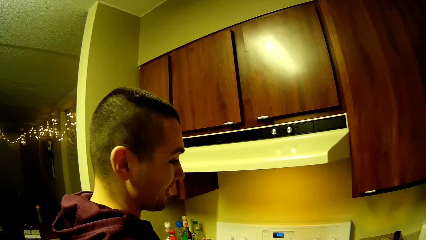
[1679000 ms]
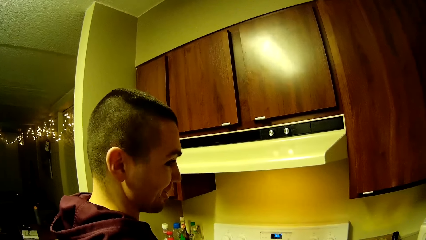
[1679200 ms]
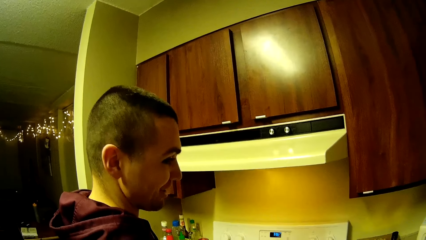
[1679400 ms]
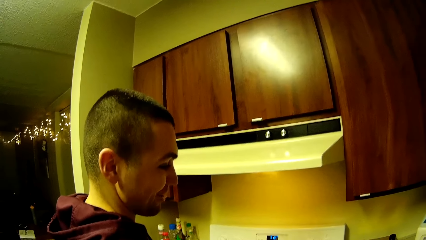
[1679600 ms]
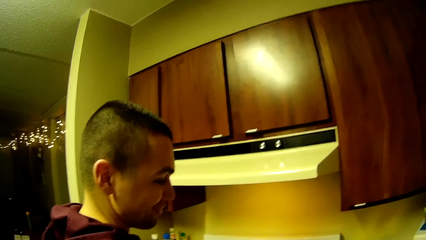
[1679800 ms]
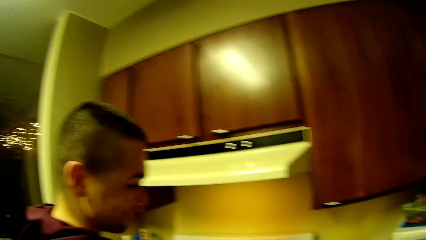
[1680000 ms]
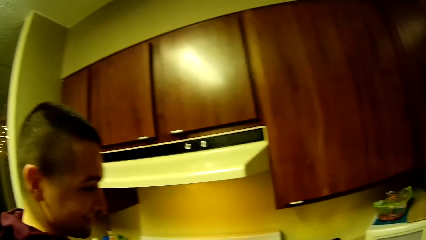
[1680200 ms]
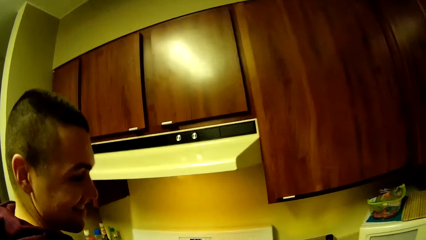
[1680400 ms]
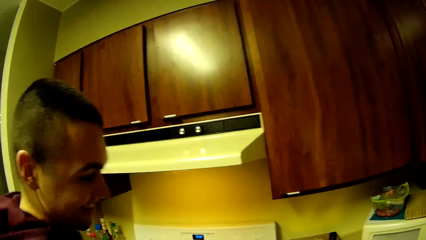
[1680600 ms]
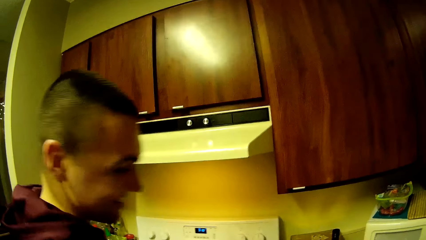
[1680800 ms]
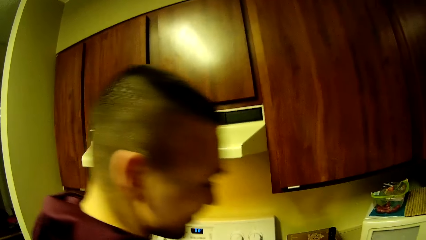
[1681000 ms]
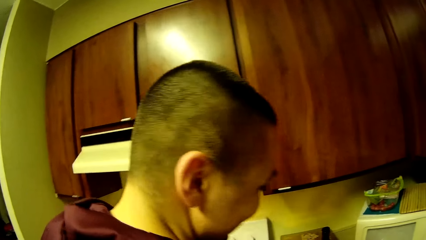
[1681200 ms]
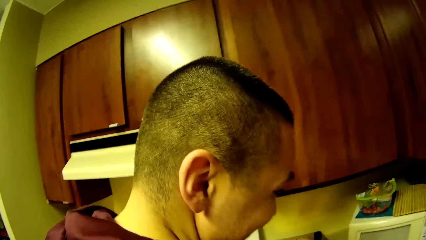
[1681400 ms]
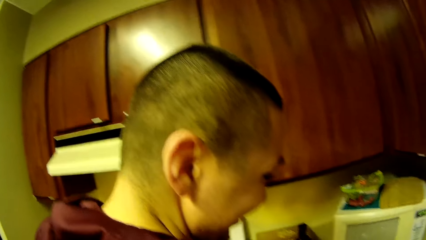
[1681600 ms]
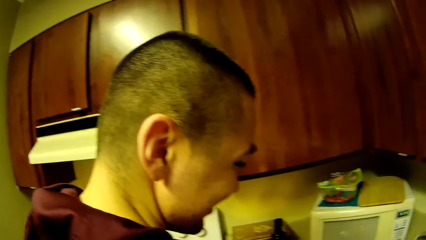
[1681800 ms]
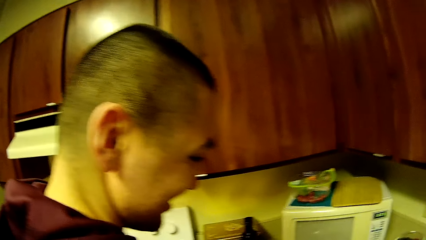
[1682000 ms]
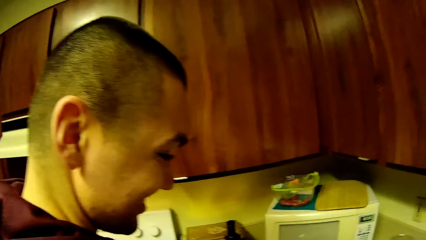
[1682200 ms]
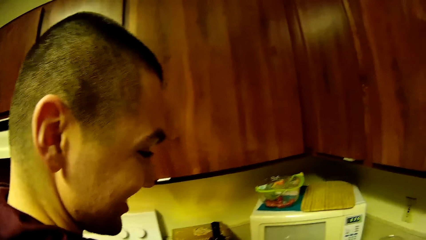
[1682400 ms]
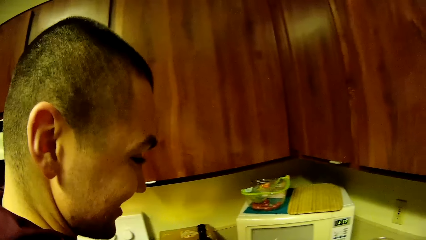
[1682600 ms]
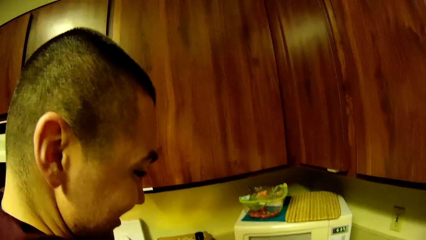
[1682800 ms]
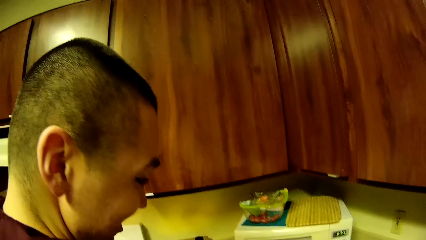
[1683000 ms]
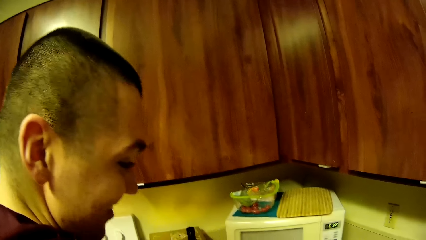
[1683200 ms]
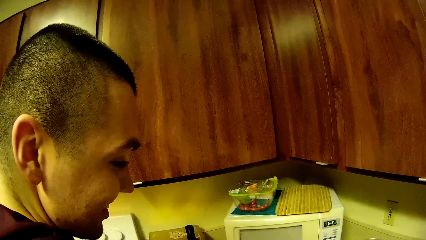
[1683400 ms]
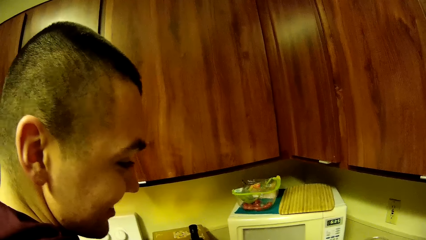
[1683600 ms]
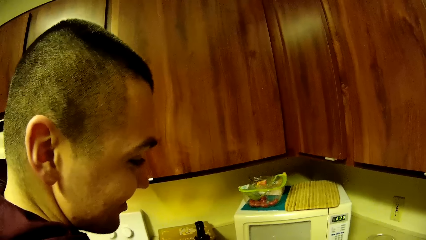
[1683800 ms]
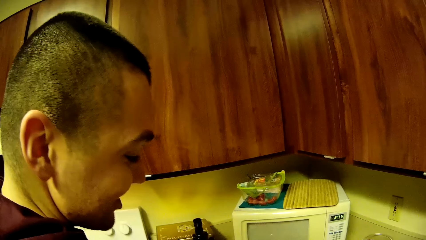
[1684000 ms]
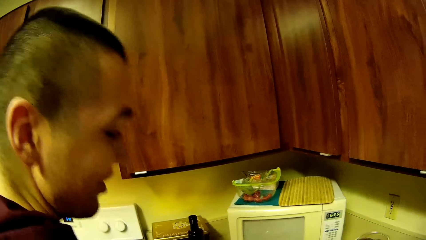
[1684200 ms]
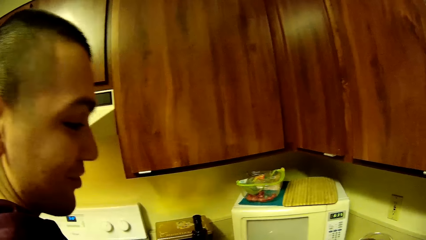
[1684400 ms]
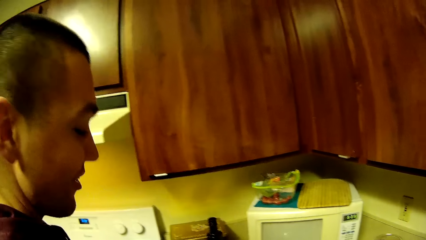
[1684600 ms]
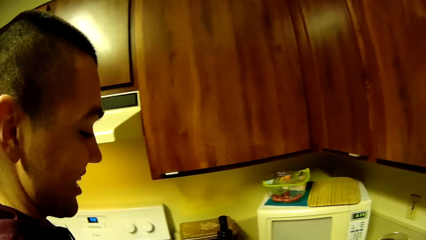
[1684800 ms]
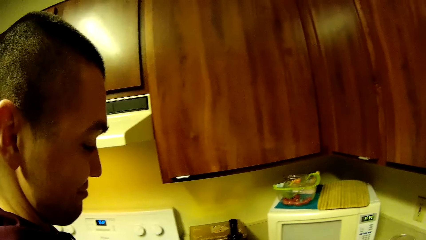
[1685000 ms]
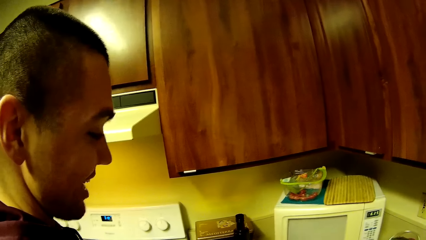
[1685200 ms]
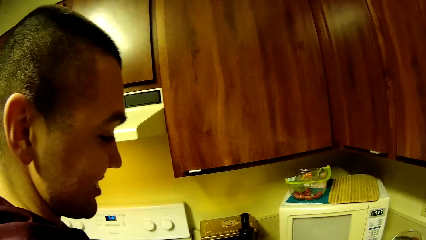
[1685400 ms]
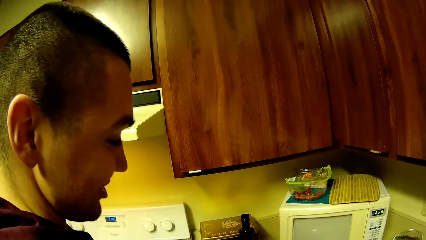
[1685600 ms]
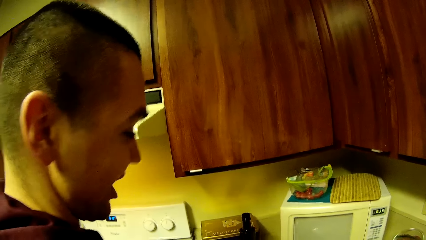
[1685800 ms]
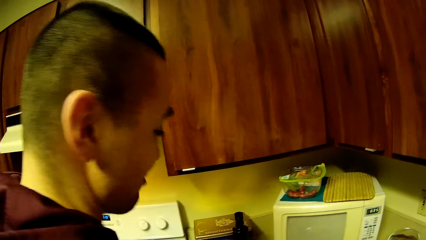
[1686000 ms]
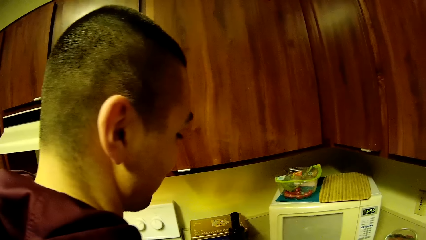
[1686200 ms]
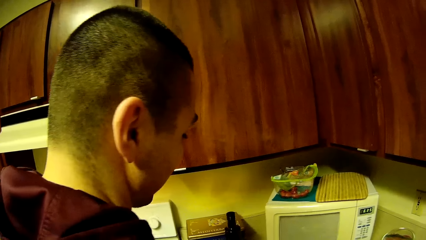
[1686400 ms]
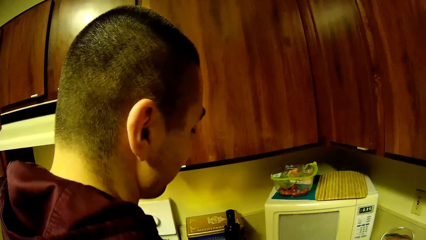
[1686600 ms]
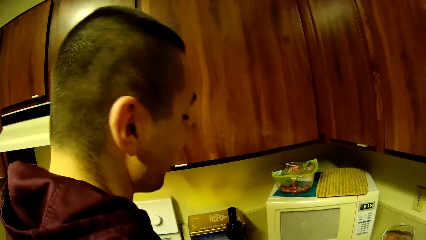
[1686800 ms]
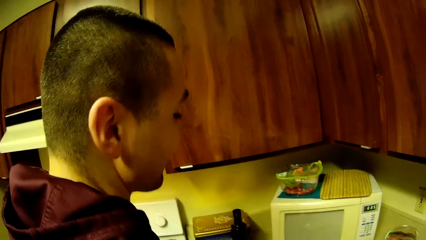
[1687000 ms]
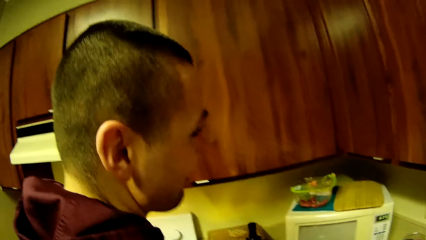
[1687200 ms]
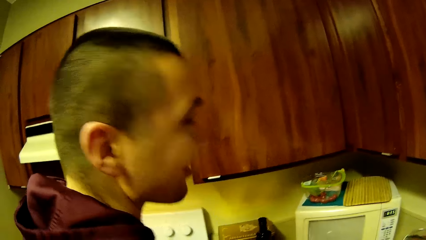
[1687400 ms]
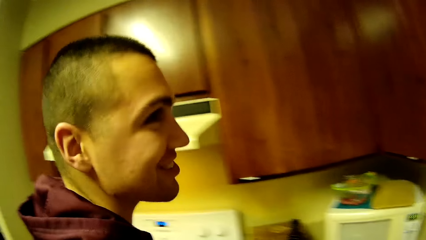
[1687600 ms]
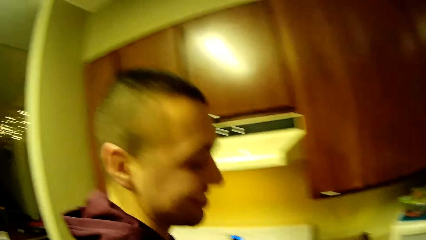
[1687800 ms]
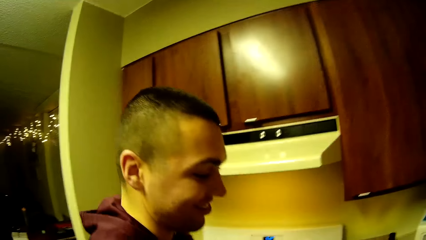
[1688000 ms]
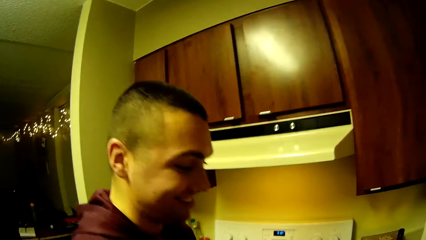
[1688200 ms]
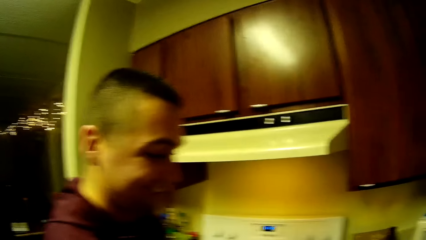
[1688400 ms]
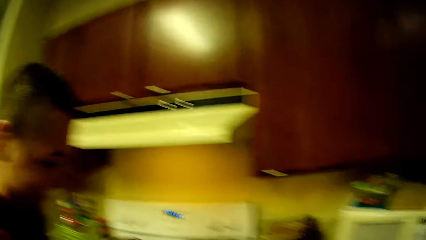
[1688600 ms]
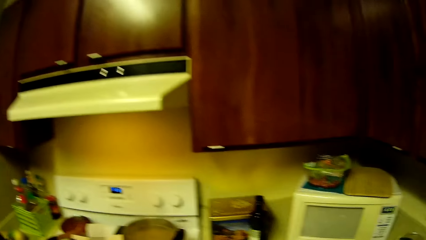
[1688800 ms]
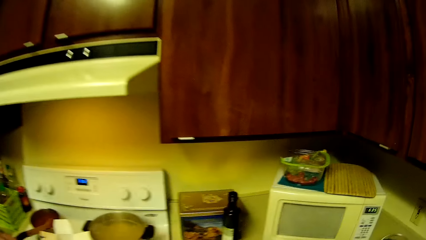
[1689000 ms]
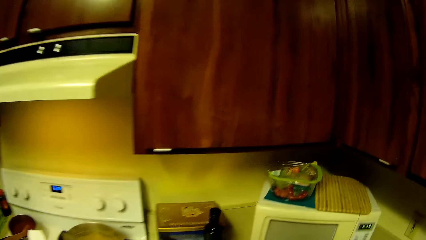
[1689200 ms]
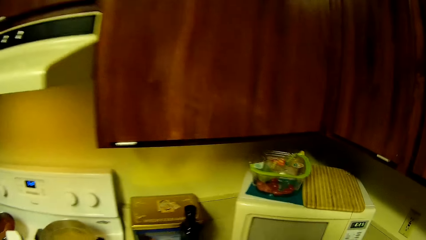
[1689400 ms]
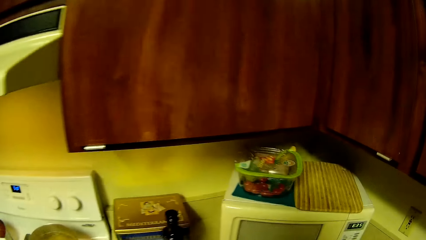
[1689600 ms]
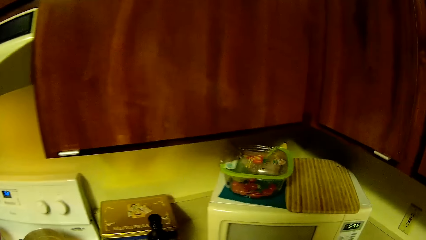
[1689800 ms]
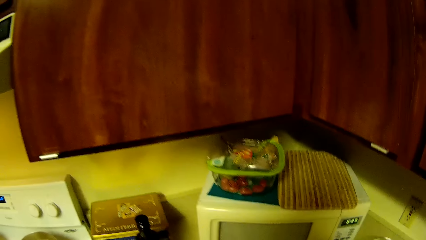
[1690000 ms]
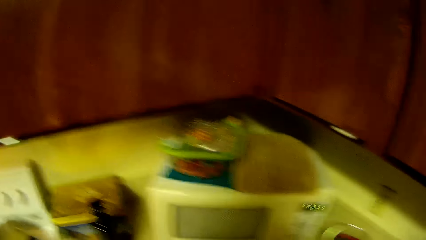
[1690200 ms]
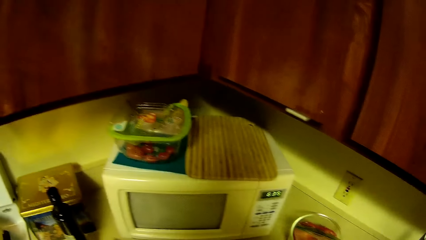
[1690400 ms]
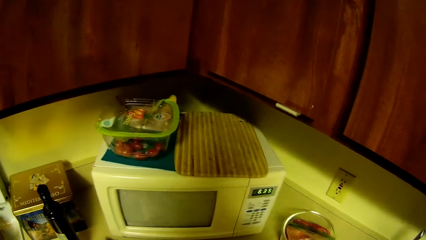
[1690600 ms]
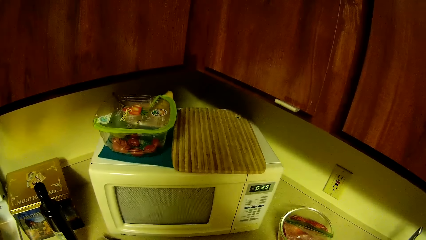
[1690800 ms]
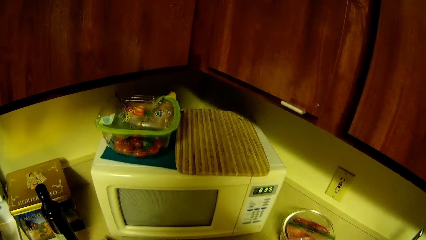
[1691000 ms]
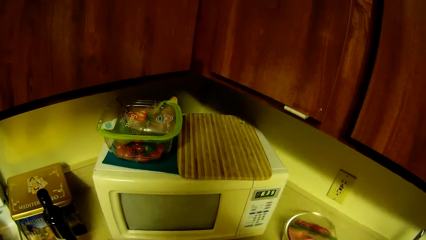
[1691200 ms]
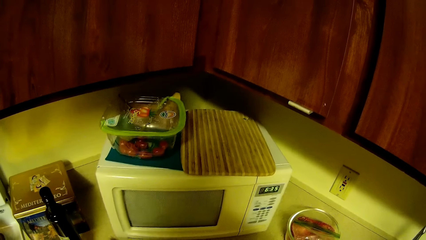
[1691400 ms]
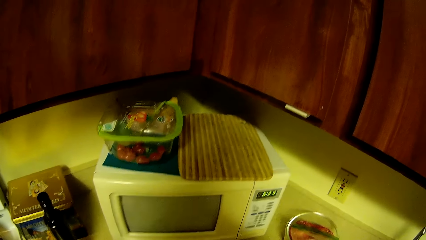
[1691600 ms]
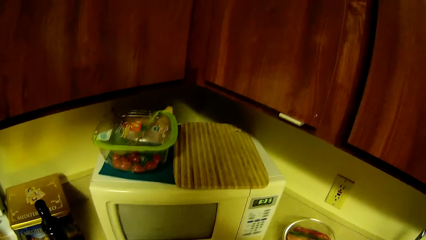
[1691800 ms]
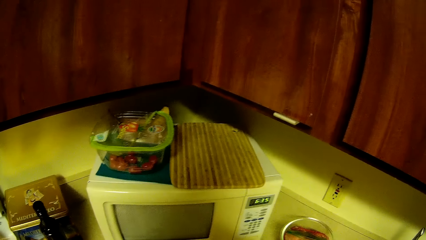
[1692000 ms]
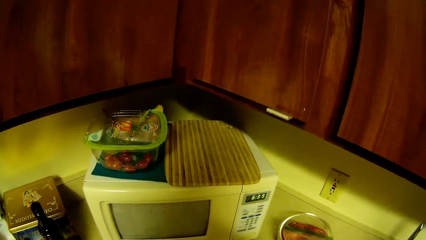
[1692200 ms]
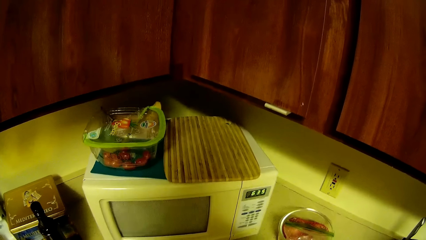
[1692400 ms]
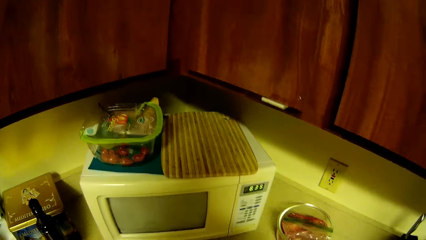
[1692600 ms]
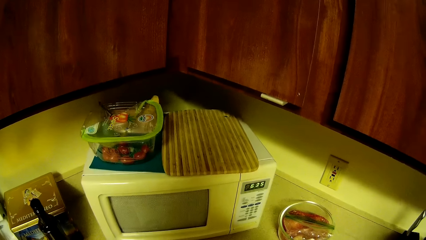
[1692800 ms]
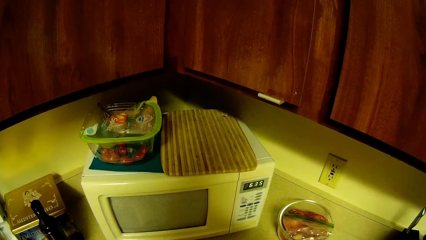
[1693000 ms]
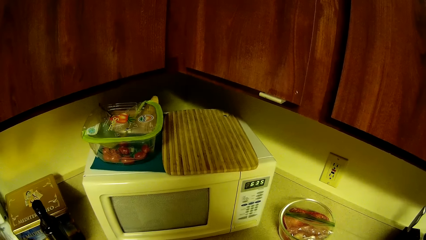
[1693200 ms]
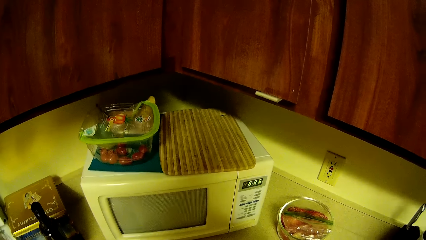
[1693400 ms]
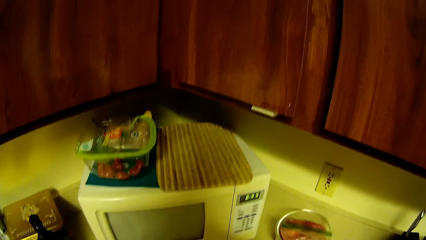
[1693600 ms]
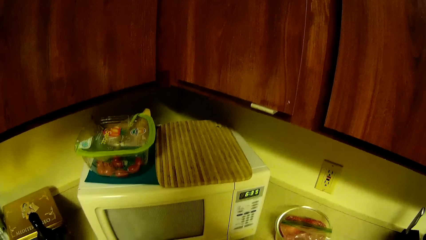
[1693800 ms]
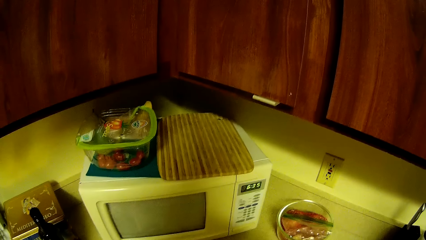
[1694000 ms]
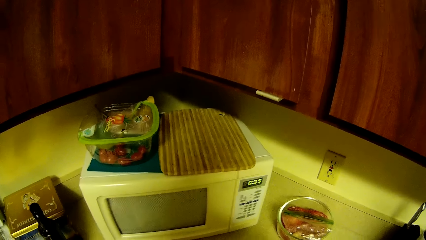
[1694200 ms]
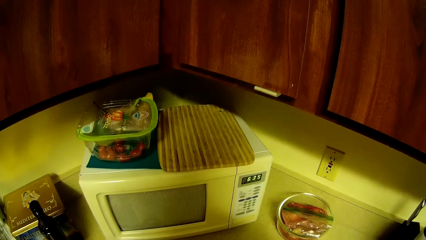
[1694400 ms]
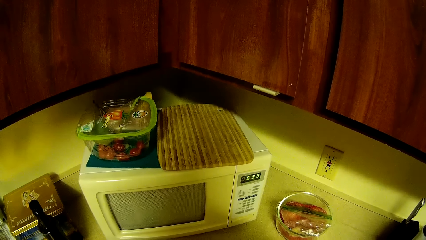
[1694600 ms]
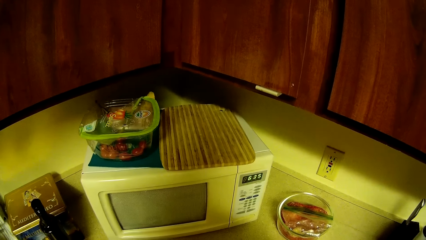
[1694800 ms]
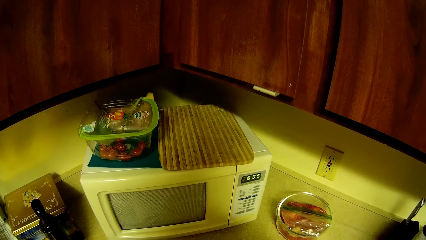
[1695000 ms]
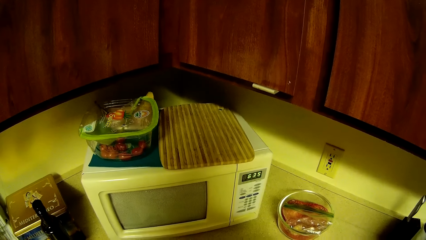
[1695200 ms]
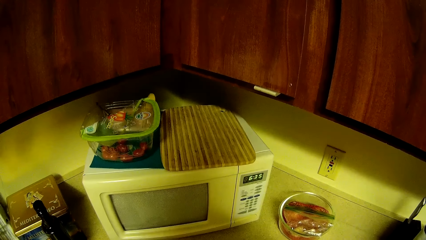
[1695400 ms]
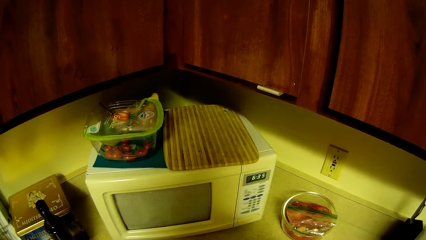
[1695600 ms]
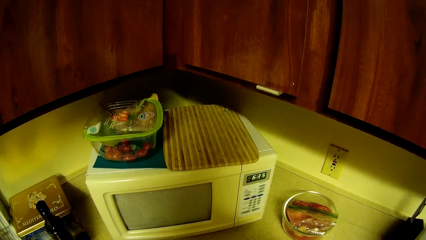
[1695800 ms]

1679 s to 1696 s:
A man moves around the kitchen and talks to the camera wearer. The camera wearer stares in the kitchen.
